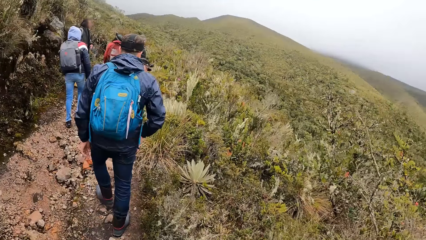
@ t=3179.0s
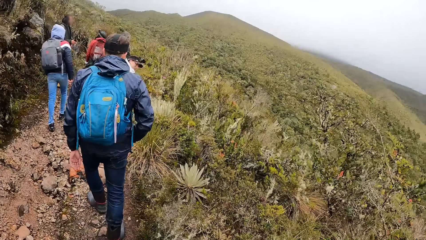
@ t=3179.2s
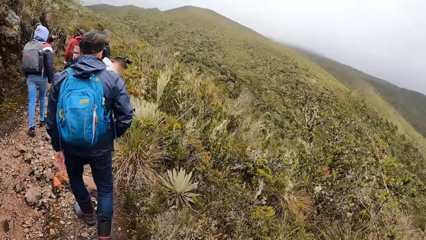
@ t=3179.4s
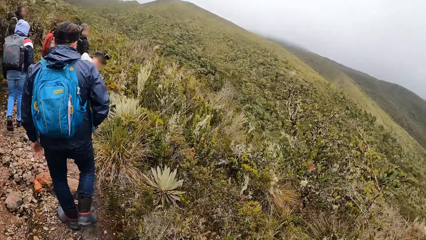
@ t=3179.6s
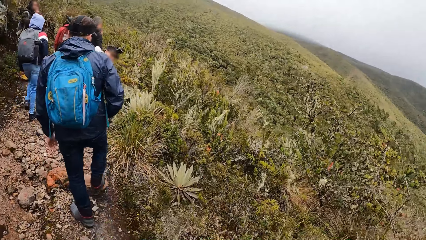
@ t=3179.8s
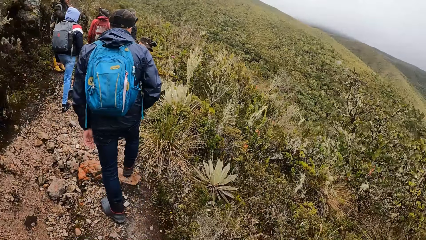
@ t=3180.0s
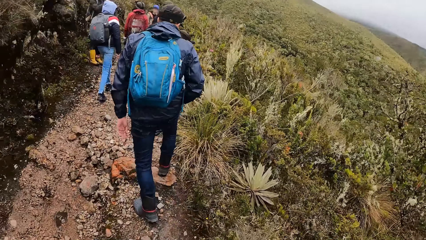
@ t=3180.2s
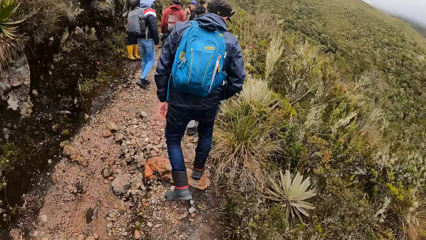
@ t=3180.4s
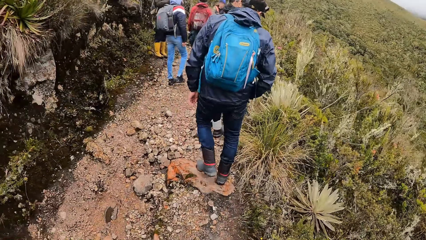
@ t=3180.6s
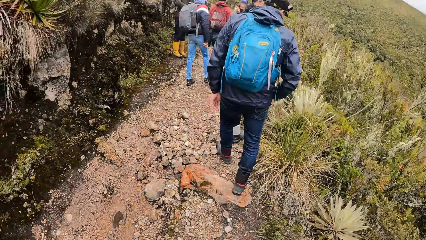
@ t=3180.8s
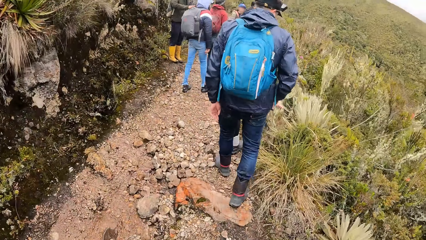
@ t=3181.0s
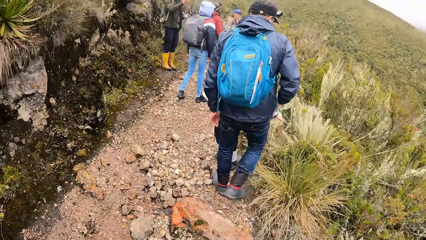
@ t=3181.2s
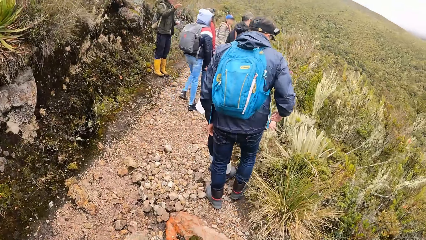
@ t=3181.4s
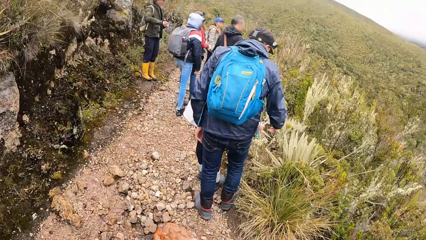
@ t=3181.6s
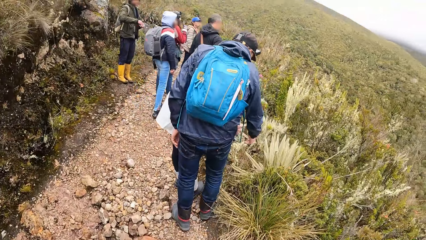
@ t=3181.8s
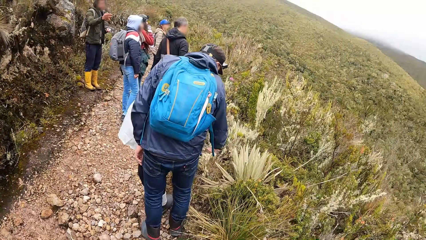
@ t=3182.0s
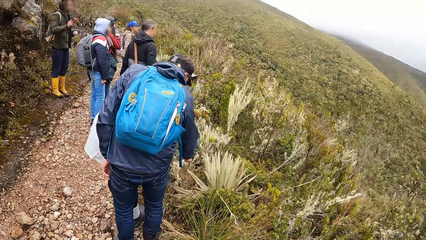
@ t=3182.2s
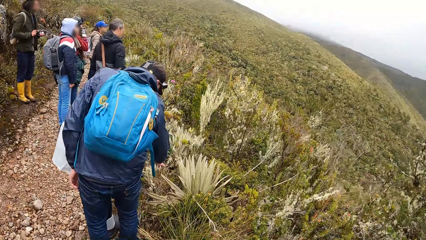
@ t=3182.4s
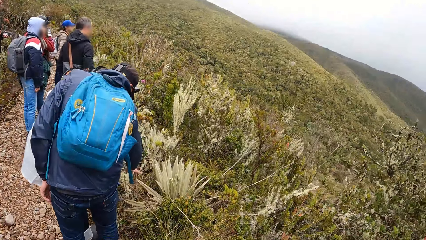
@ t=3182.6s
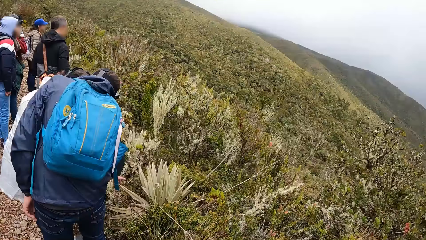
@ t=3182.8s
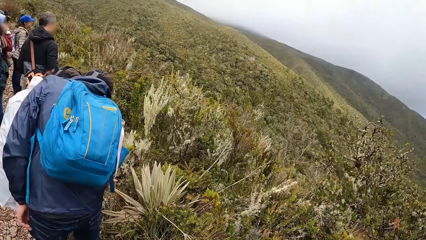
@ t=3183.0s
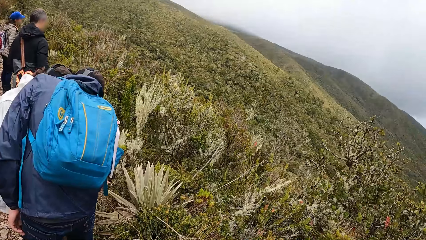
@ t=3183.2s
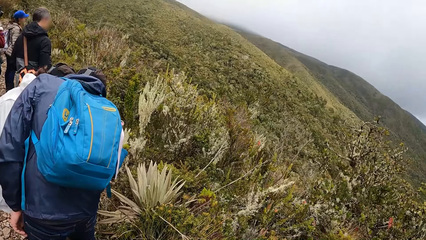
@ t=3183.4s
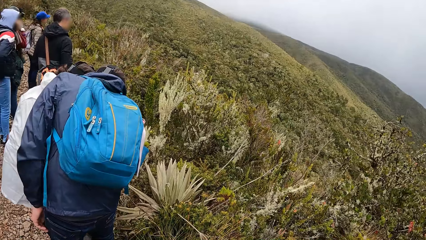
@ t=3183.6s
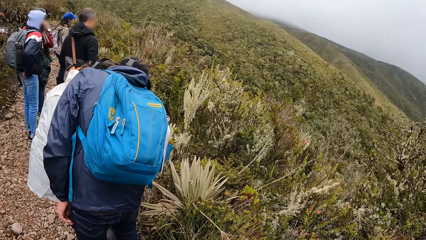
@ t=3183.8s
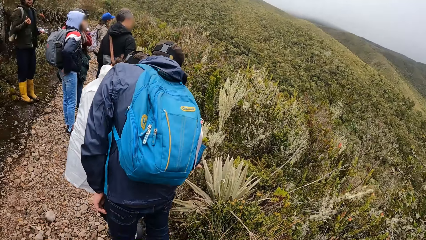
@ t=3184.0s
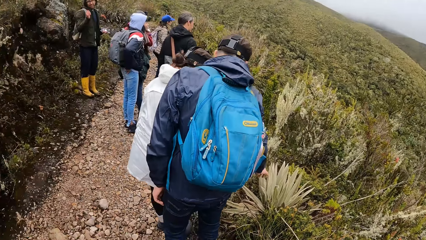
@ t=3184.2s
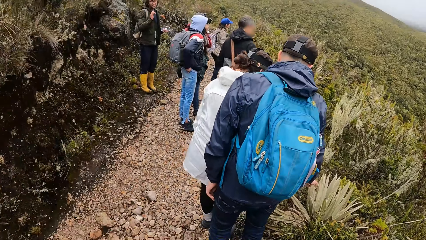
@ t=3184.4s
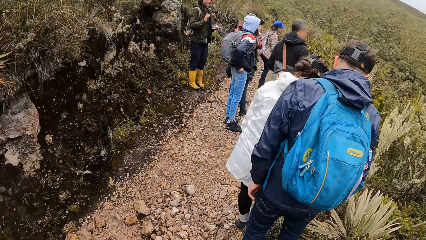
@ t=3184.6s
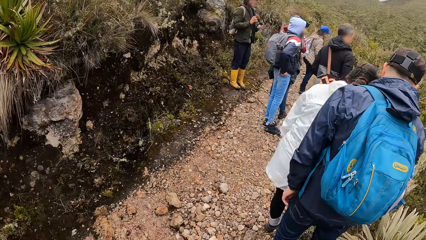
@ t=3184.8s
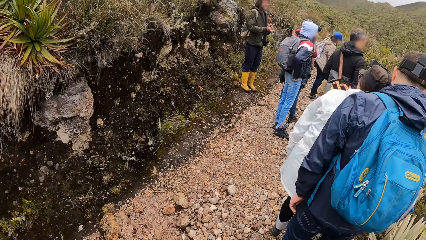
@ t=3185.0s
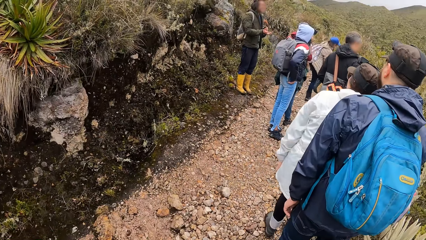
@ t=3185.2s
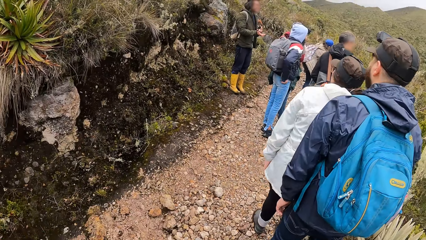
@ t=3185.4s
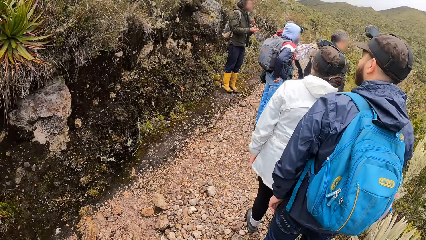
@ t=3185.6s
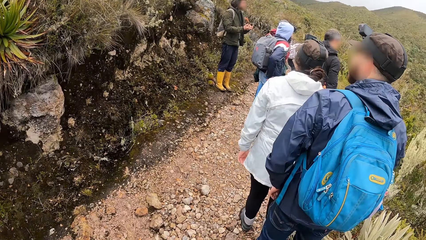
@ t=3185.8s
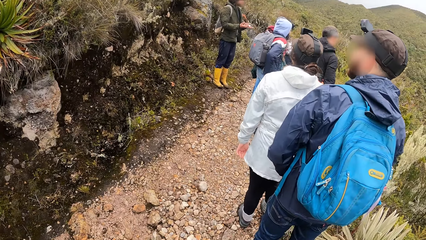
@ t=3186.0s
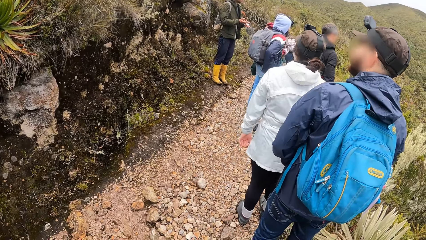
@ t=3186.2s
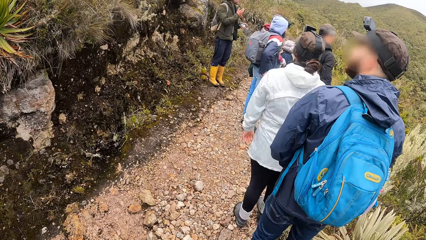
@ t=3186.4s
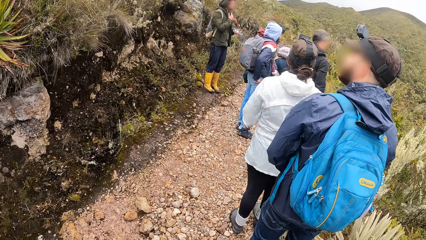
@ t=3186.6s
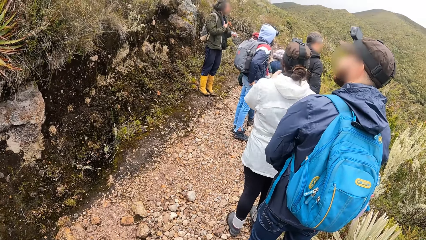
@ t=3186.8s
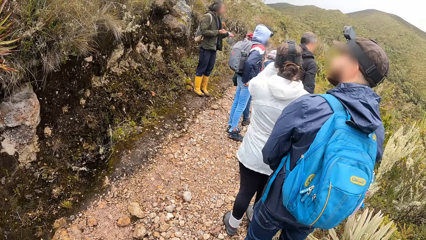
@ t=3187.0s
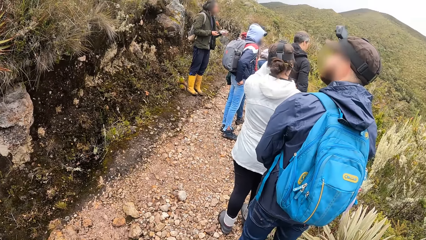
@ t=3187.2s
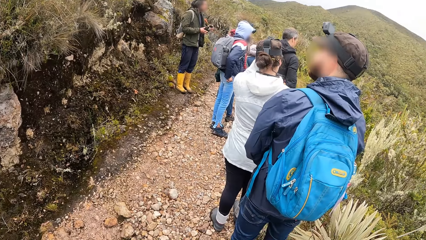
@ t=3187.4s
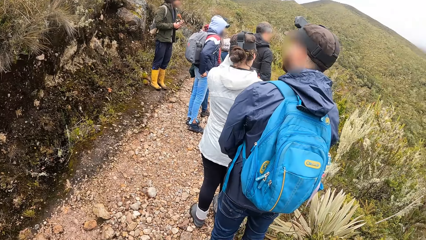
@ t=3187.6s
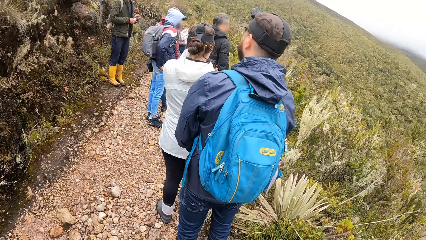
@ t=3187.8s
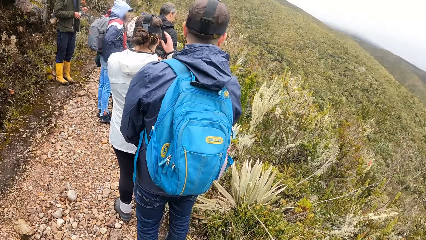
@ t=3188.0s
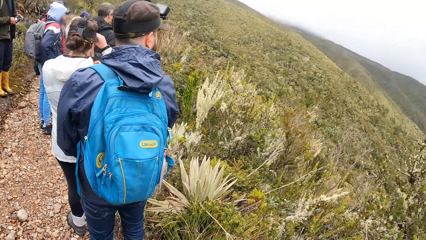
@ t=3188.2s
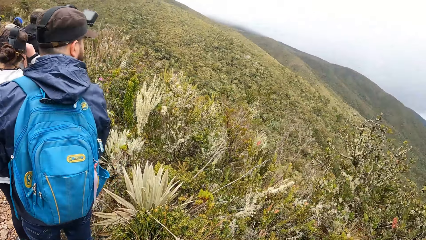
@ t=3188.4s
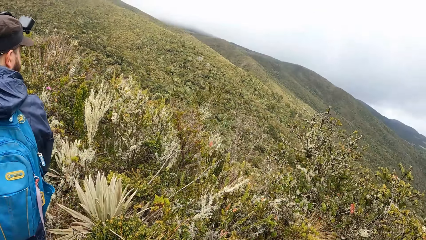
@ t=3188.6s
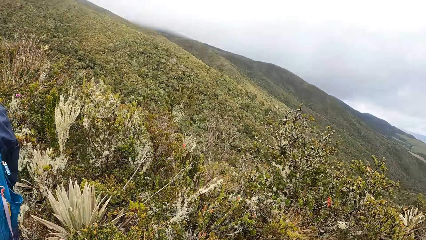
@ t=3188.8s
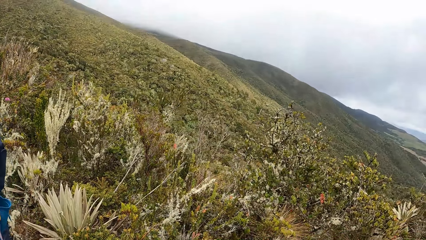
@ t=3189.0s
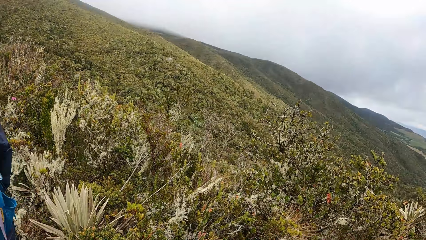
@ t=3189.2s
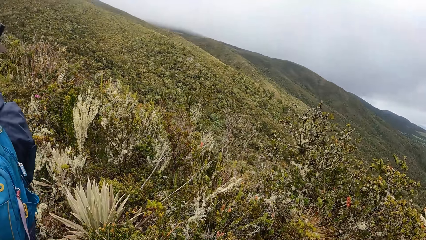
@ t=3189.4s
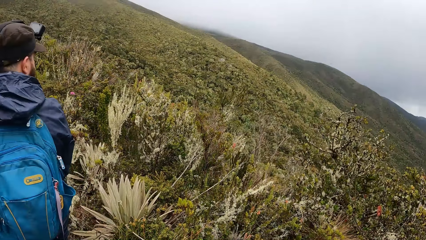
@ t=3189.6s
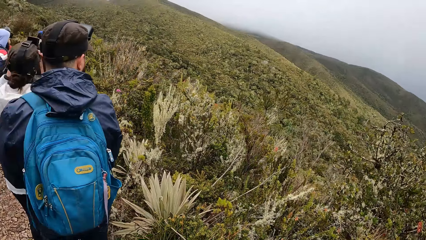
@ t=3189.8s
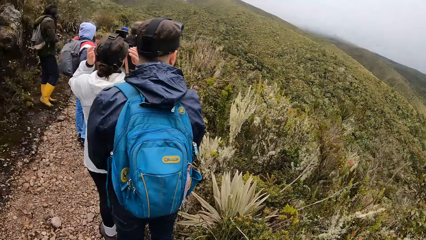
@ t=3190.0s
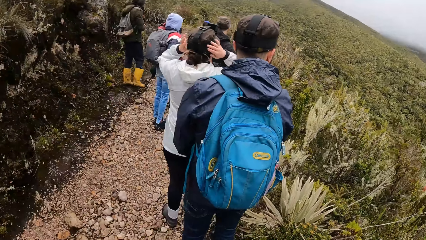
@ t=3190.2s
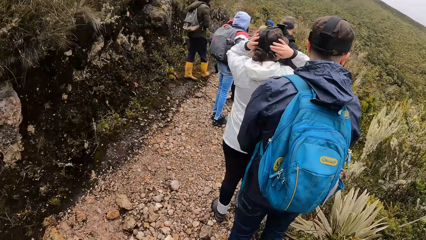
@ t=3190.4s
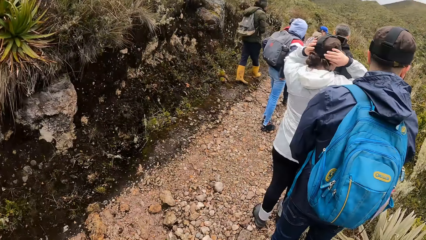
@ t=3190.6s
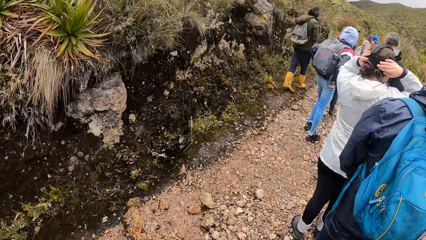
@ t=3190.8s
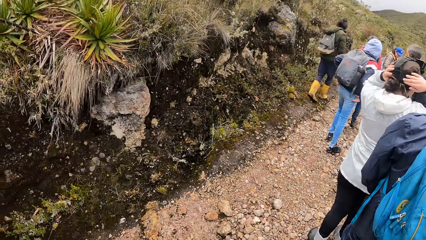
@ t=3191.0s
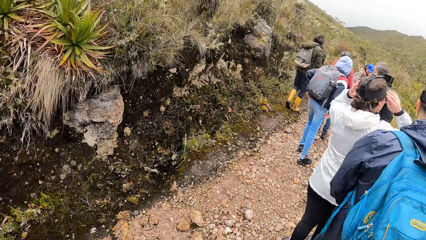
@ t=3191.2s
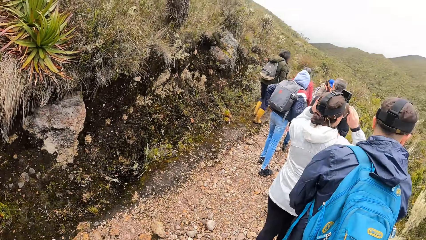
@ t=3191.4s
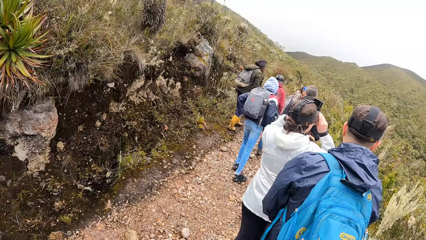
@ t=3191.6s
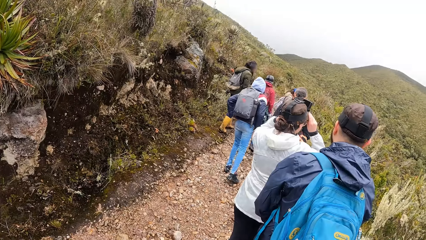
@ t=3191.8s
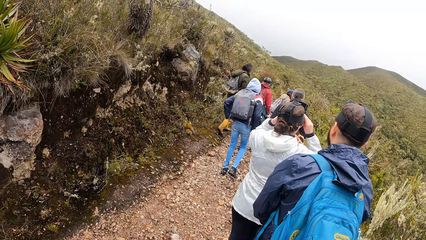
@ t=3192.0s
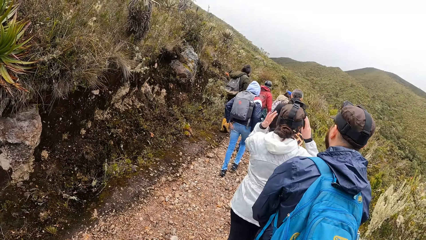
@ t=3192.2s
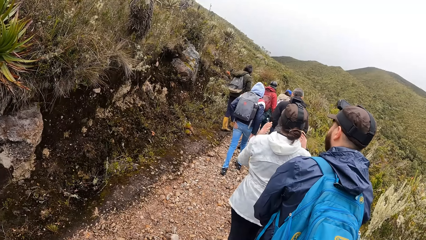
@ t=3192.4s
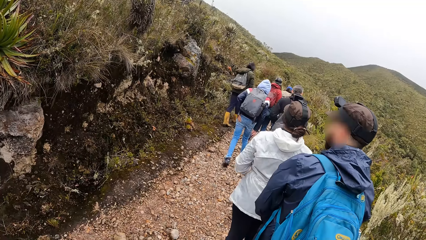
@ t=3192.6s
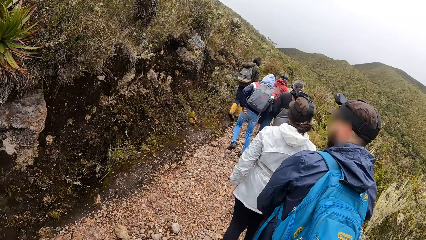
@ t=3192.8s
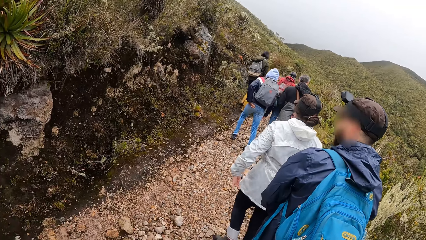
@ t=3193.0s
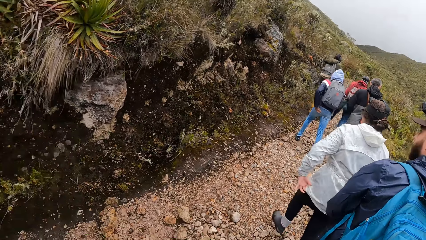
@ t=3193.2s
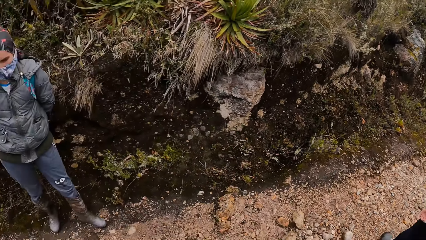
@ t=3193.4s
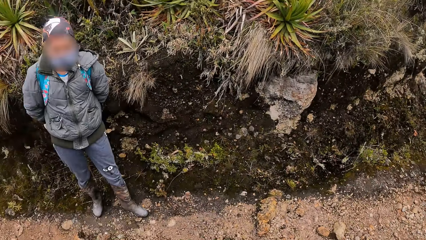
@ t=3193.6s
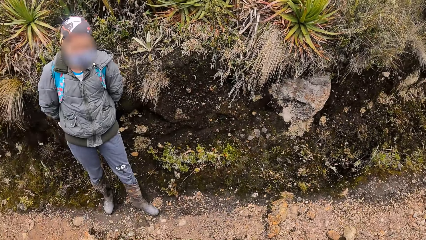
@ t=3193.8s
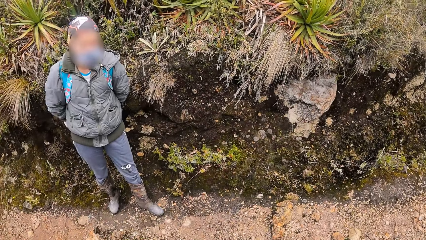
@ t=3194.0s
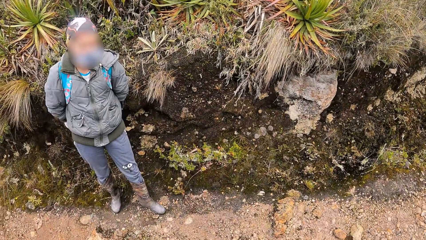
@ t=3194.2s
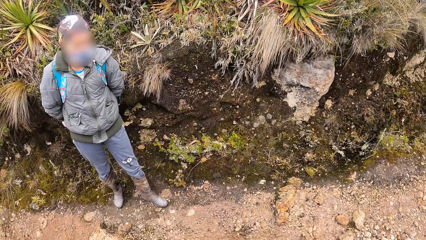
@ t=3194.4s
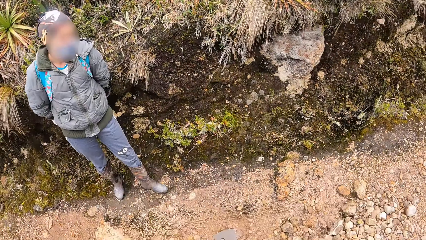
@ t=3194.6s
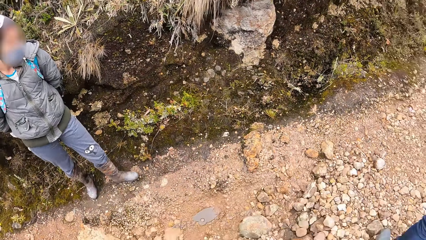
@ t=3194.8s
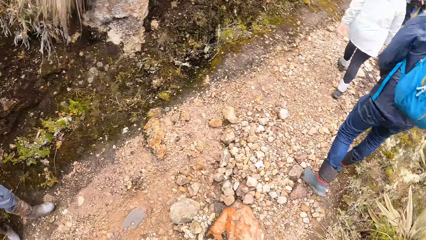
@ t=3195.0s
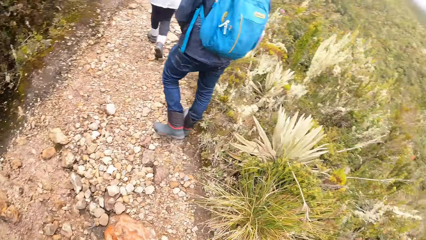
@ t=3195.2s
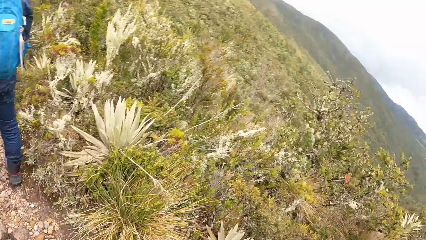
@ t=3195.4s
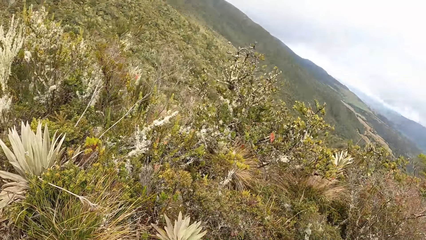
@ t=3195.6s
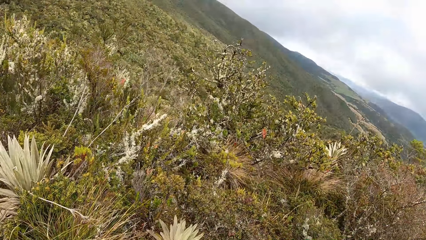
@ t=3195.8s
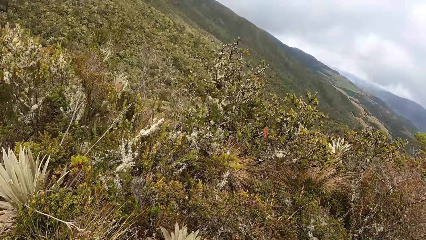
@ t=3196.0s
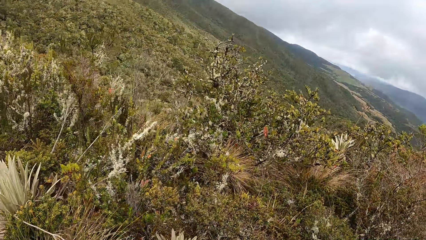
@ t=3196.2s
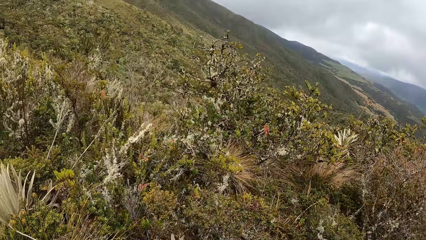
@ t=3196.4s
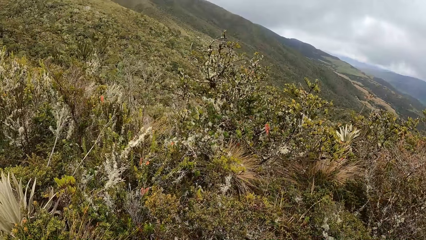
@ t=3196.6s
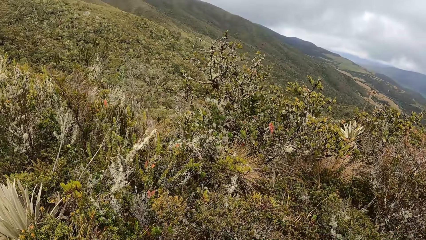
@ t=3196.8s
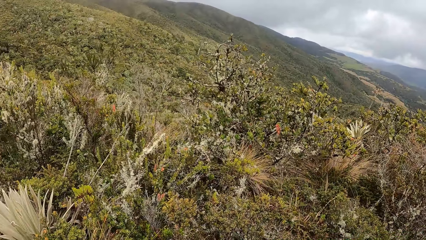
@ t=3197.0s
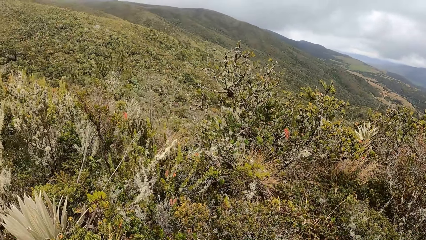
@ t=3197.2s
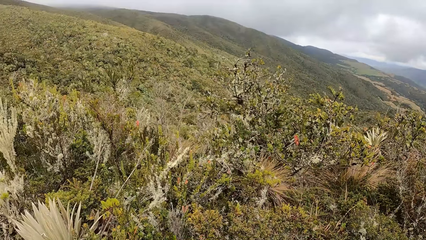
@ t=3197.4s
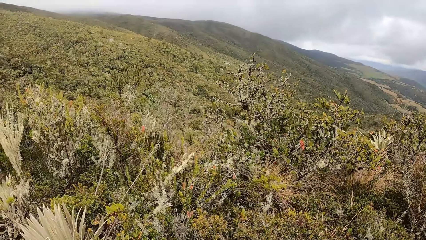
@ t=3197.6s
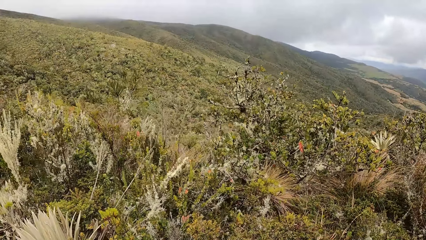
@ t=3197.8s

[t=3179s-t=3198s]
The woman holds a plant with both hands. A man touches the plant with his right hand. Women stand on the path in the forest. Men stand on the path in the forest. The camera wearer stands on the path in the forest. Another man interacts with the tourists. The women stand on the path in the forest. The men stand on the path in the forest. The camera wearer stands on the path in the forest. A woman stands on the path in the forest. The camera wearer stands on the path in the forest.
